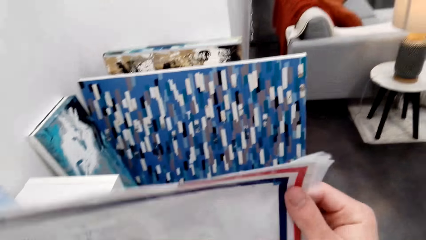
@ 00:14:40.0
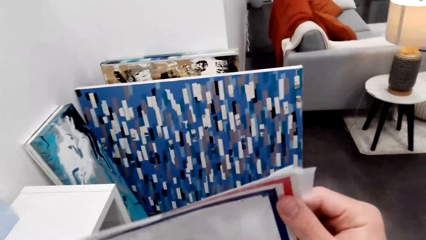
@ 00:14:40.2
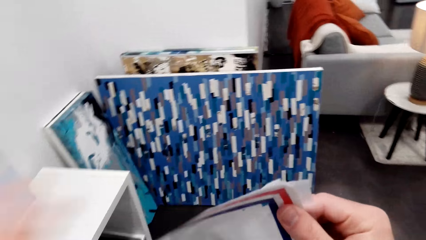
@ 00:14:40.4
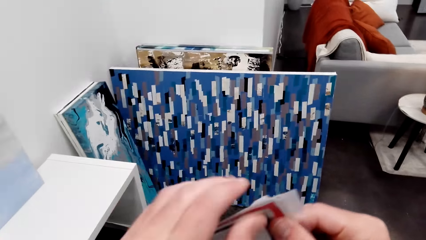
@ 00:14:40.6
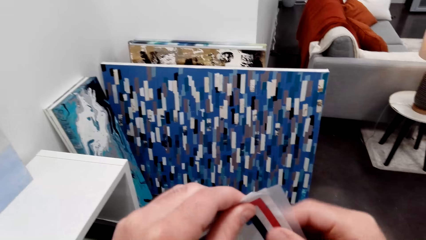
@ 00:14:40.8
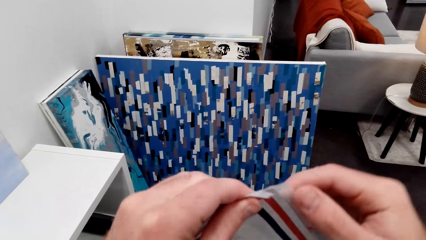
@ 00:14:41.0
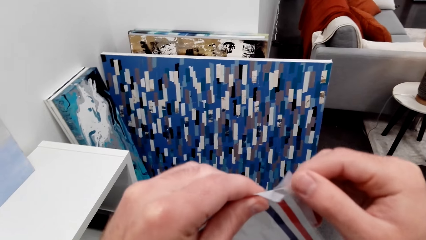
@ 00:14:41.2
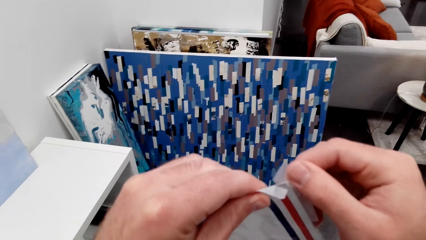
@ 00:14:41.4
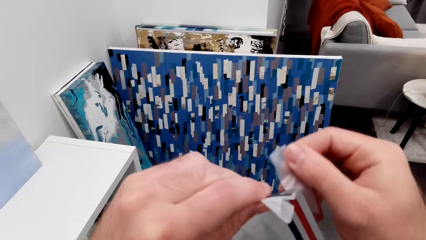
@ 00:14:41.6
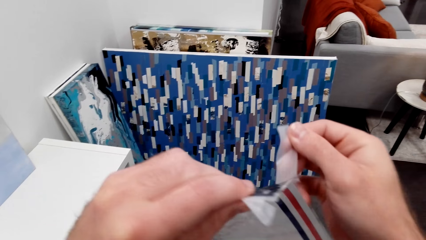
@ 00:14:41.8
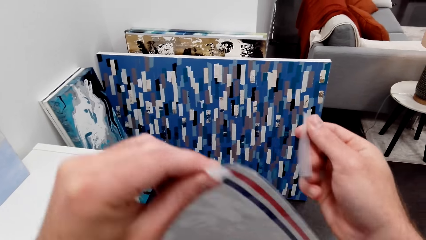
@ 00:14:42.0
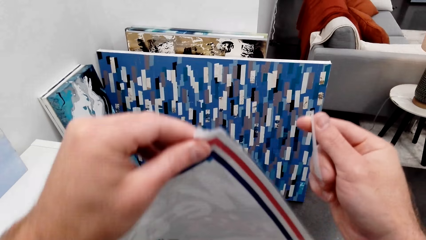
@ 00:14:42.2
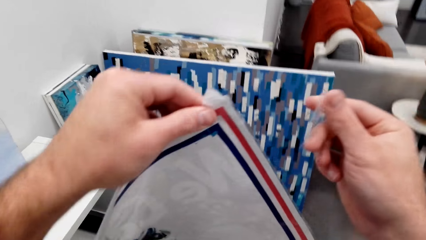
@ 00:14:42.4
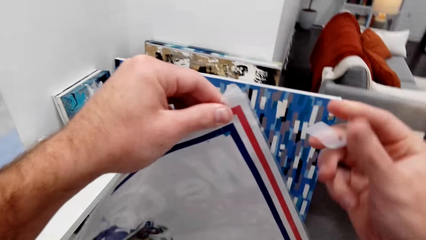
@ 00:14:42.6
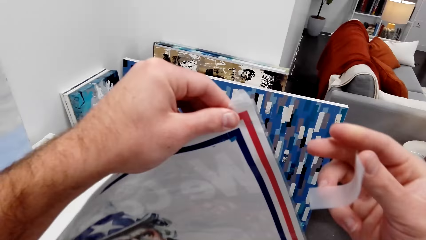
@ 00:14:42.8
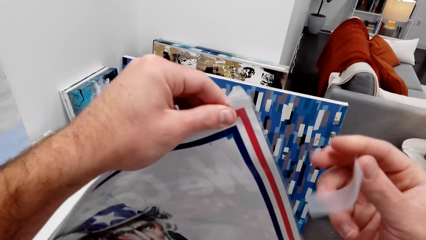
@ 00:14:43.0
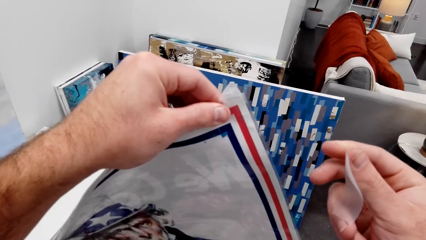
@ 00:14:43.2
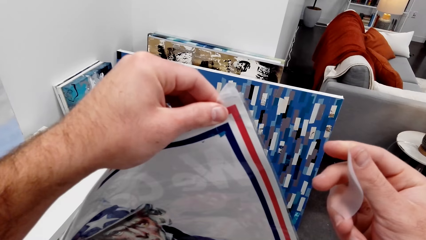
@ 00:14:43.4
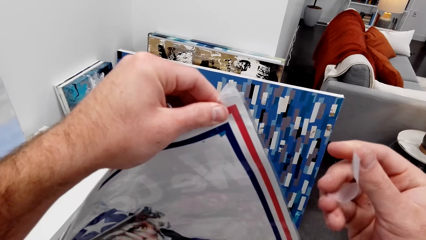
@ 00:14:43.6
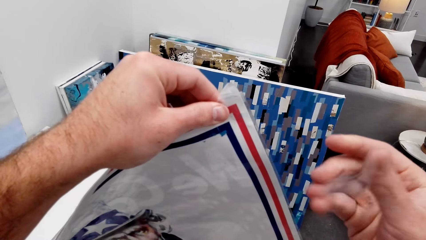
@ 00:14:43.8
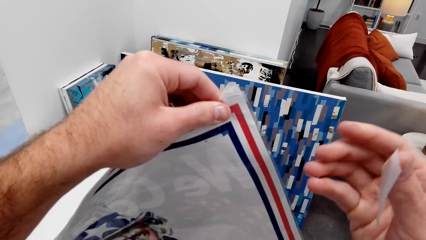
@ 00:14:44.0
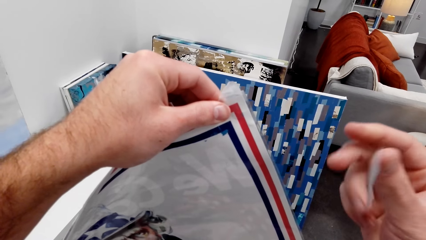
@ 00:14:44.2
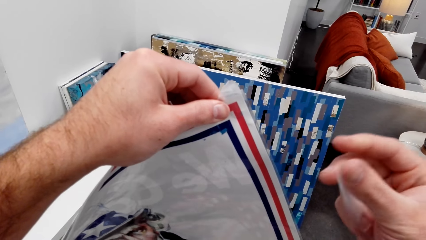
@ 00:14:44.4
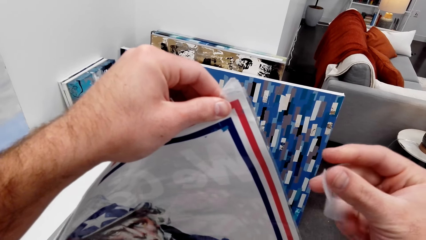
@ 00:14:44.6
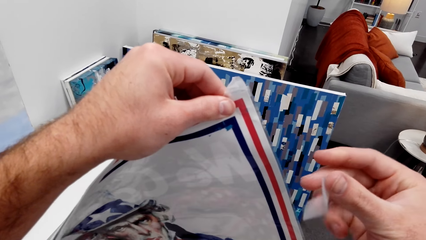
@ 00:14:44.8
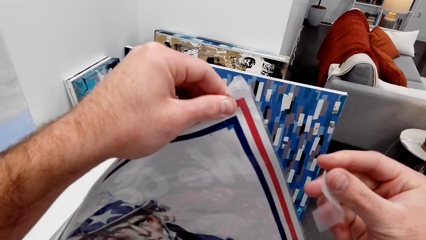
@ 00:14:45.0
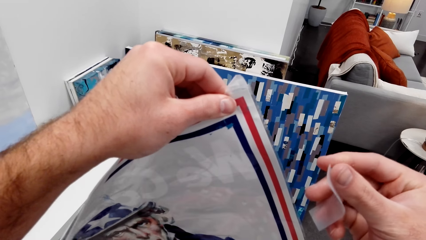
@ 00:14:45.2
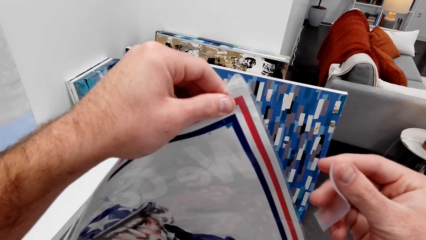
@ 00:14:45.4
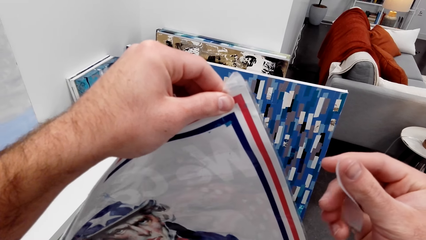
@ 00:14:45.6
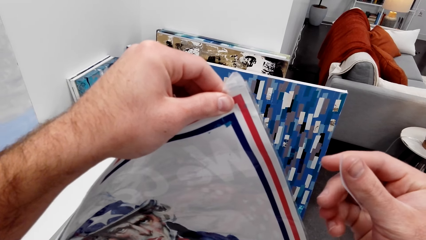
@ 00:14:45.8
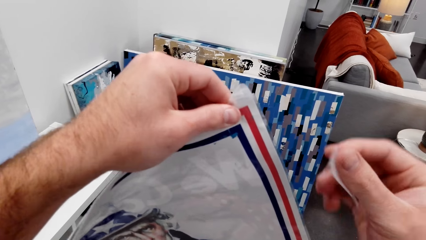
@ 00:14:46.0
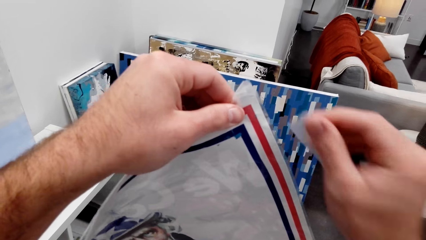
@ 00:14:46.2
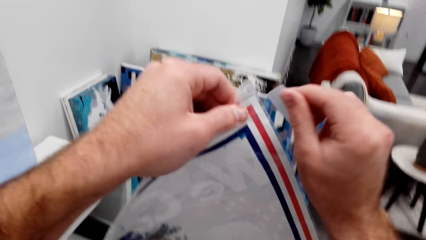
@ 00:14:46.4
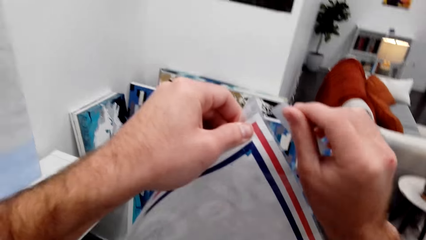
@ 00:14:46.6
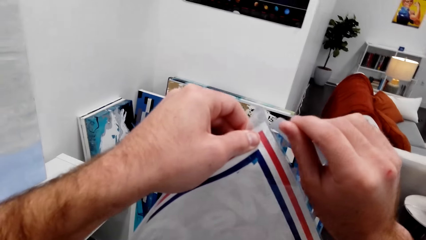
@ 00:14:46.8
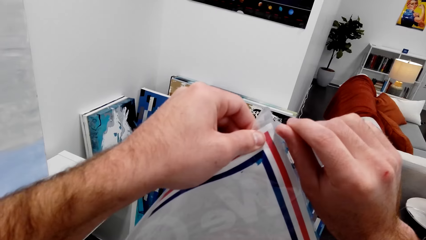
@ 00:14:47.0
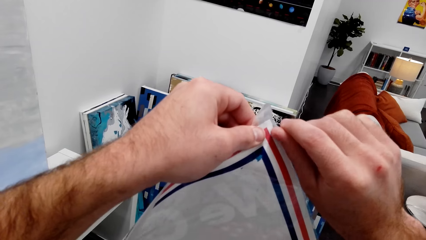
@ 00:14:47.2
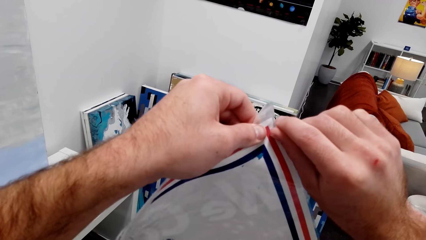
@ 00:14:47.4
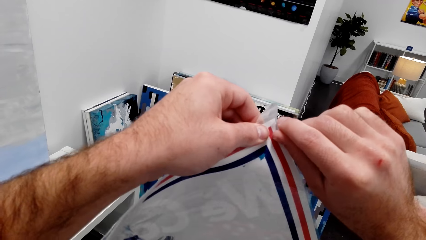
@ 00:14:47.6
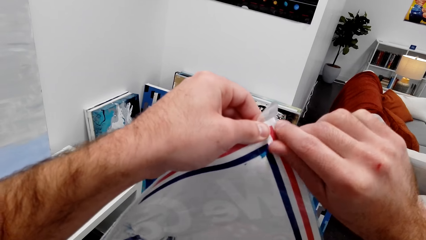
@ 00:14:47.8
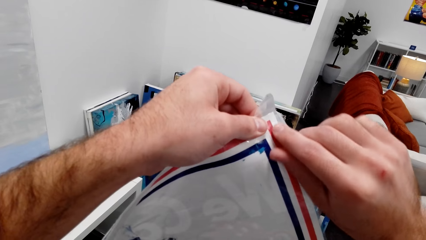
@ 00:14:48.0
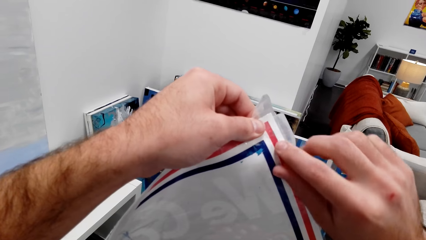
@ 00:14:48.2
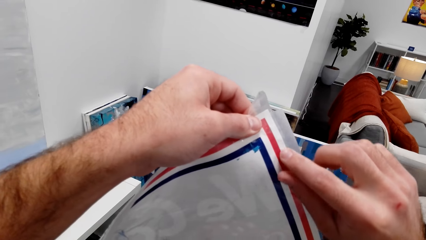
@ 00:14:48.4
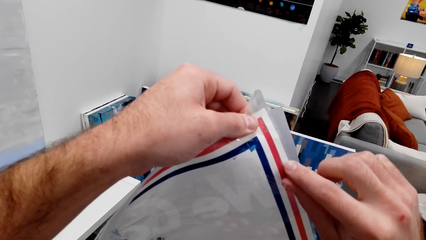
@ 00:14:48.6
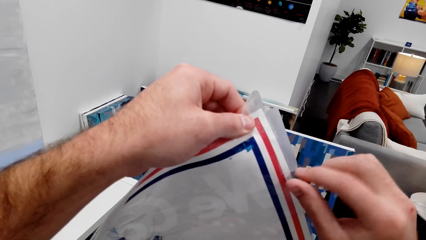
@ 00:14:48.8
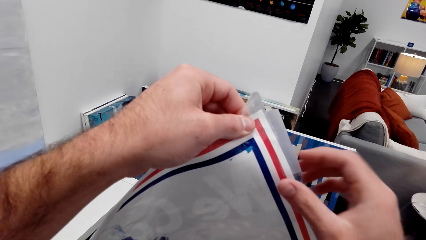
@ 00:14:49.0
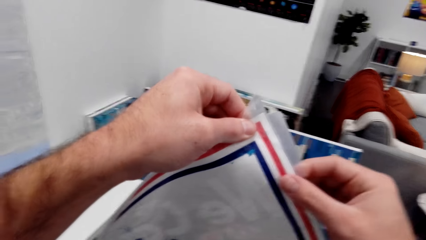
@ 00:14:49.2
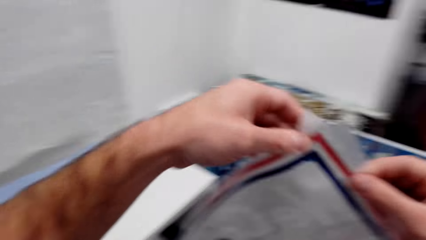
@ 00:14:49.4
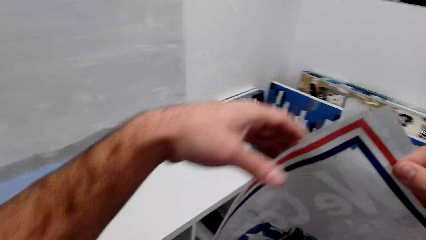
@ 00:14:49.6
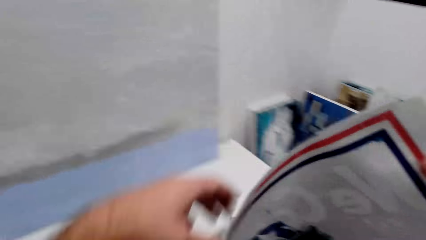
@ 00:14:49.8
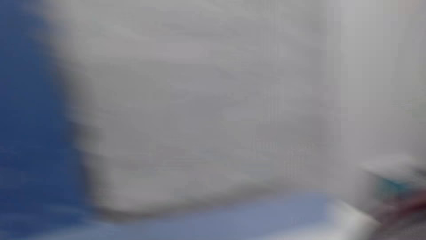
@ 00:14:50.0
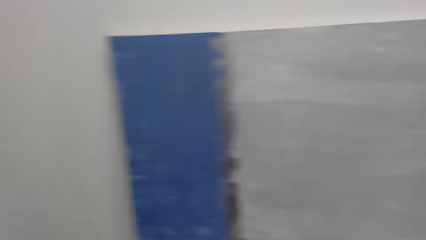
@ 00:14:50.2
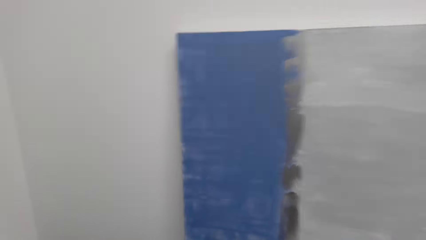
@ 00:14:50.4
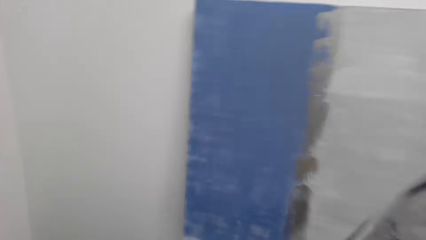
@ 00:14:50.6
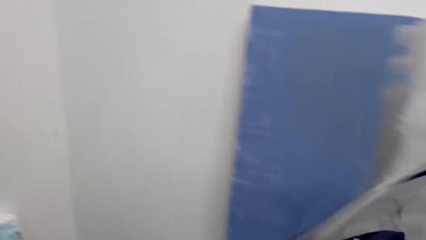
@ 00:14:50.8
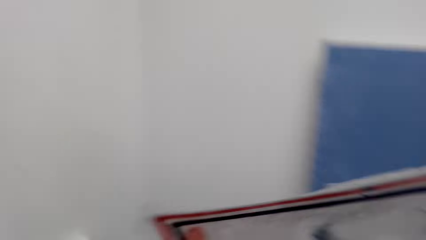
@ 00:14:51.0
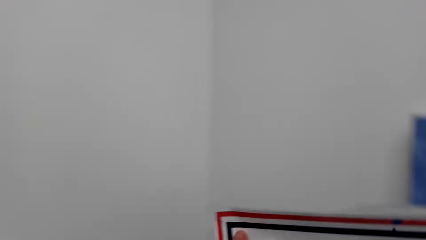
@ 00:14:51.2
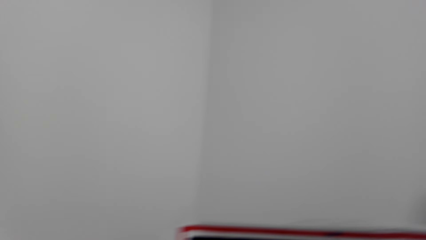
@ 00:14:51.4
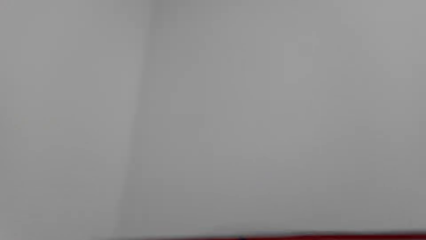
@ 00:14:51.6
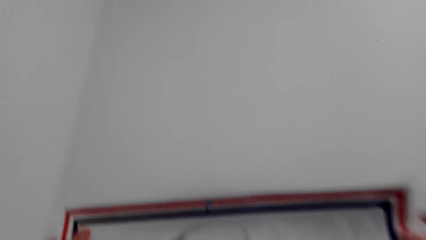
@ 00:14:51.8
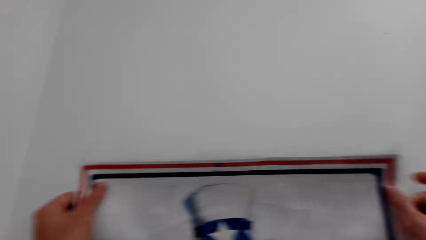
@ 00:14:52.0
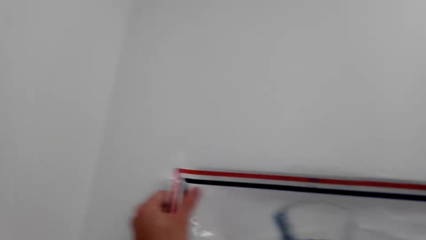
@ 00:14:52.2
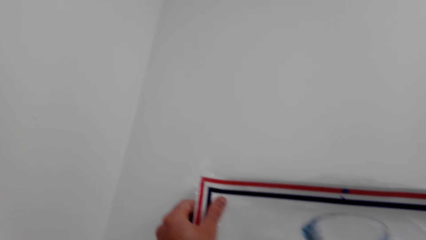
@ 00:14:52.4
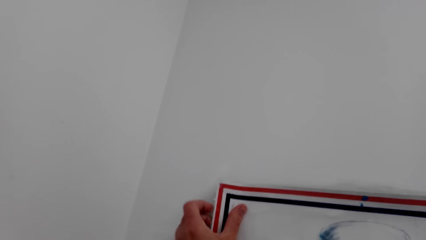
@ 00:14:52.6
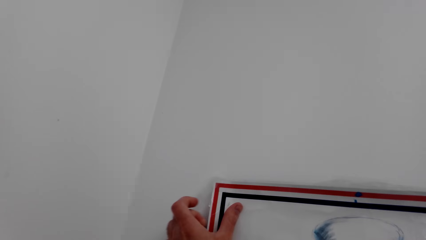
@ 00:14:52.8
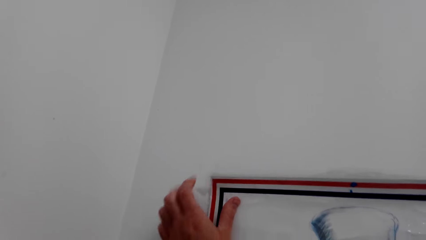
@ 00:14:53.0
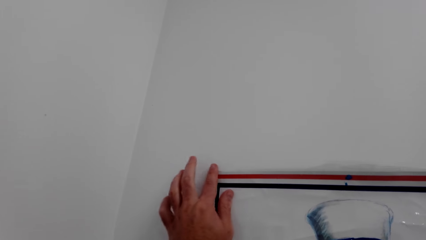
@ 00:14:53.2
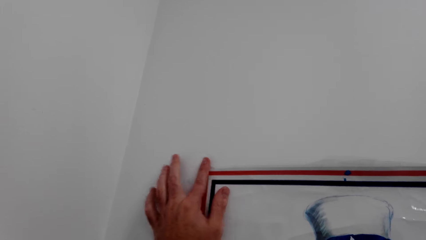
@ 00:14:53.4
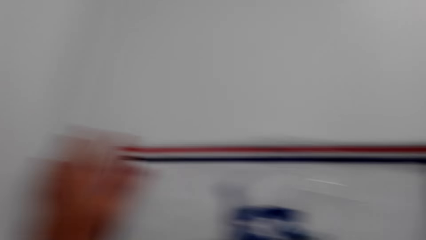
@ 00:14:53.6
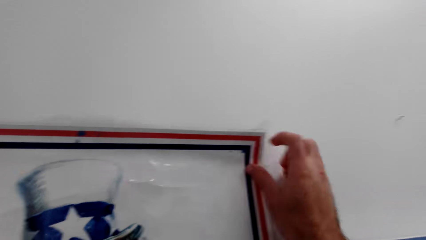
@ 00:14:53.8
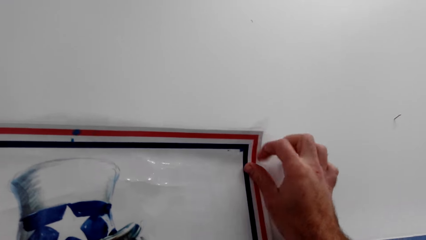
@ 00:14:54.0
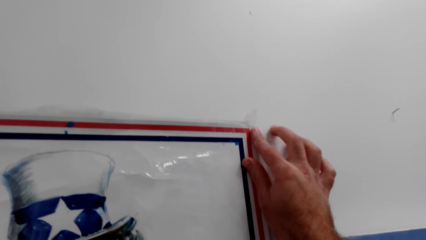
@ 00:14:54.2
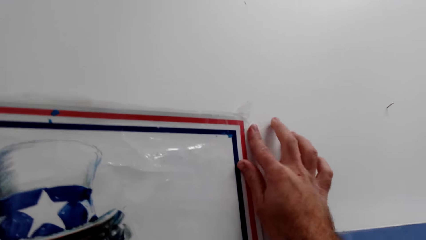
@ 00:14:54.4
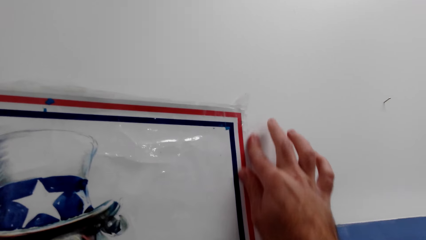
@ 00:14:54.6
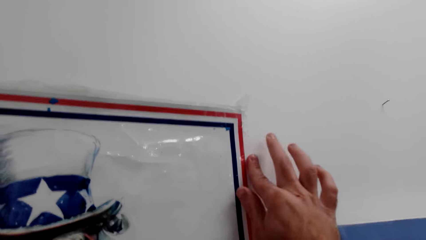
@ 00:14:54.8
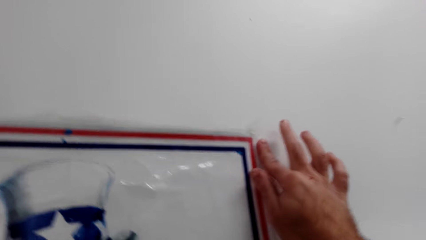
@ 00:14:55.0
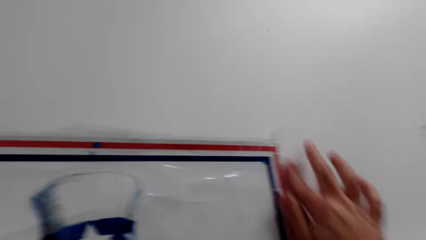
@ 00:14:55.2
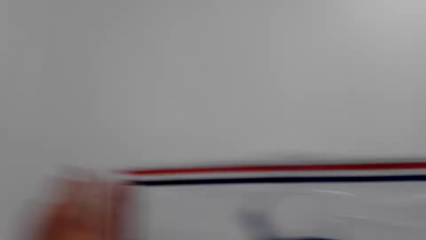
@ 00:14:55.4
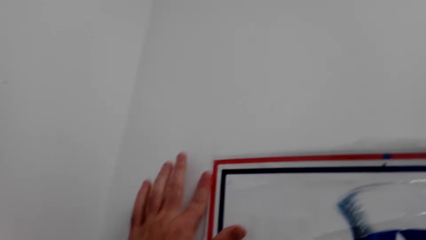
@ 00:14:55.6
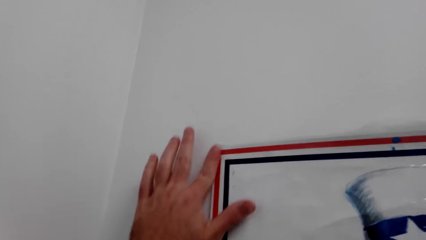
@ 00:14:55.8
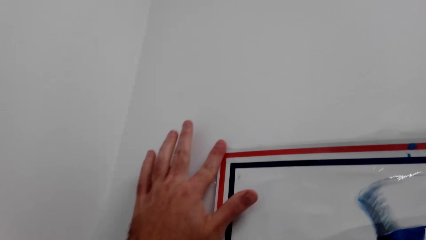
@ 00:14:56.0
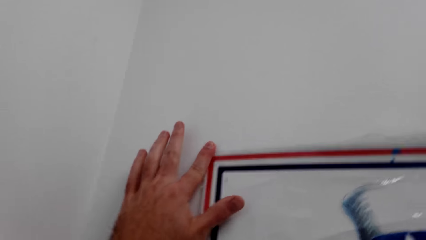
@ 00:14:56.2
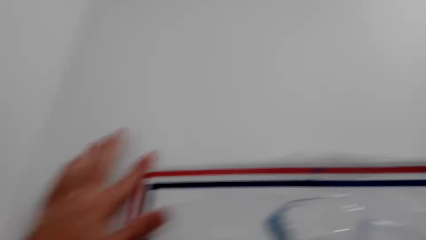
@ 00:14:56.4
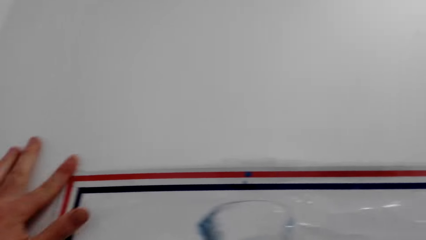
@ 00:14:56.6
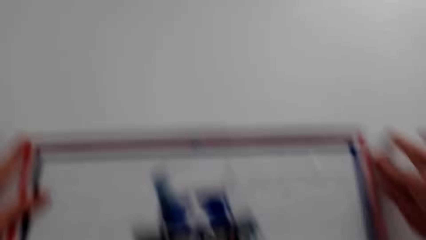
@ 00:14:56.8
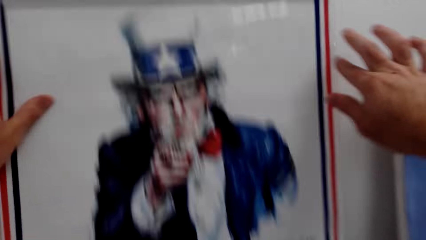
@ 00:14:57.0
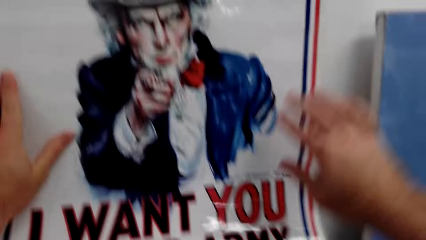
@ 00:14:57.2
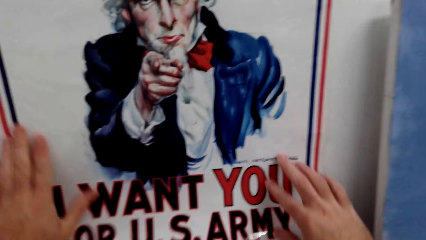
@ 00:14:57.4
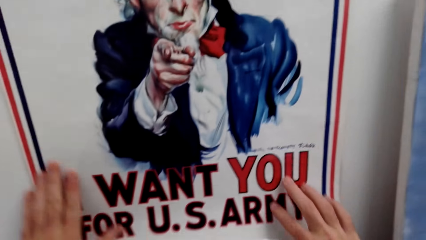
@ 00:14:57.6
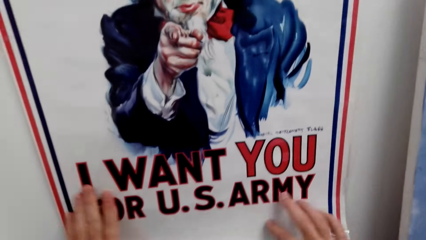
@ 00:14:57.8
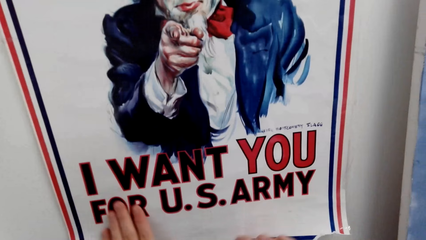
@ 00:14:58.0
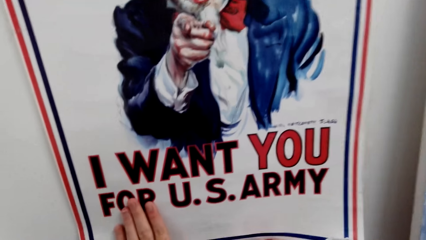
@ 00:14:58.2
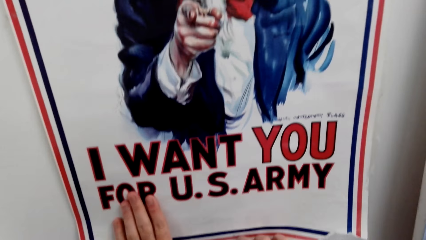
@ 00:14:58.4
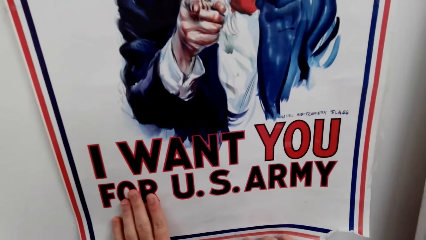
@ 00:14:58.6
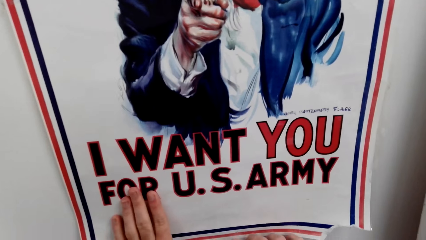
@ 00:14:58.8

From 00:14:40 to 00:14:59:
The camera wearer plucks the piece of masking tape or sellotape from the banner. They hold the piece of masking tape. They stick the sellotape to the edge of the picture. They stick the picture on the wall.
